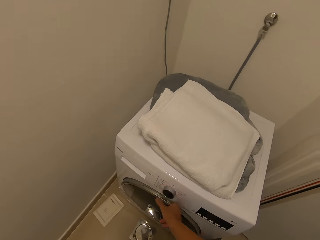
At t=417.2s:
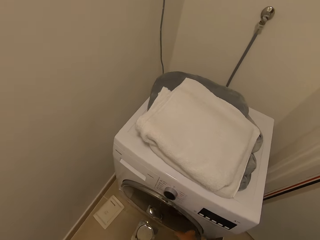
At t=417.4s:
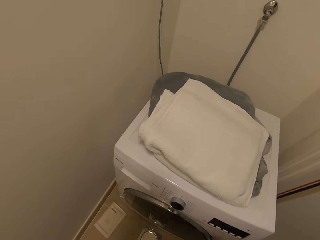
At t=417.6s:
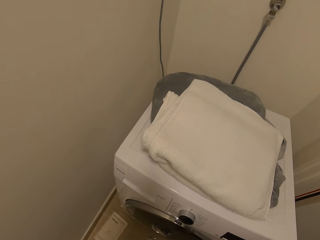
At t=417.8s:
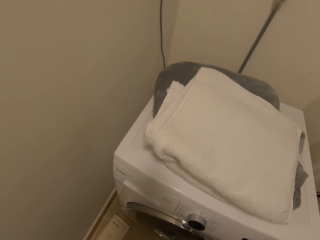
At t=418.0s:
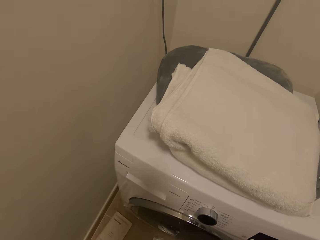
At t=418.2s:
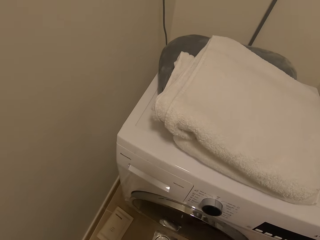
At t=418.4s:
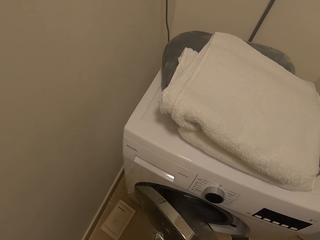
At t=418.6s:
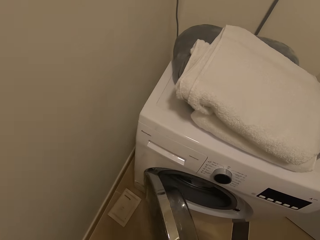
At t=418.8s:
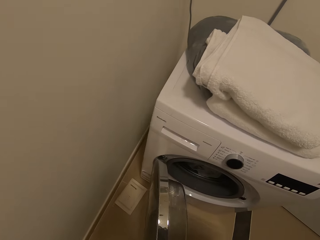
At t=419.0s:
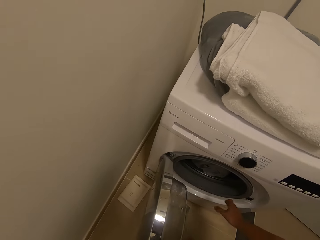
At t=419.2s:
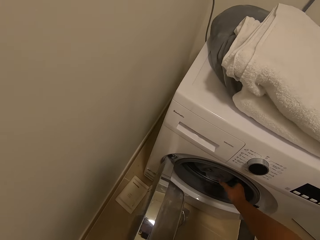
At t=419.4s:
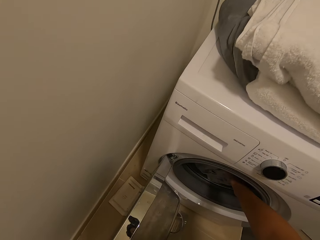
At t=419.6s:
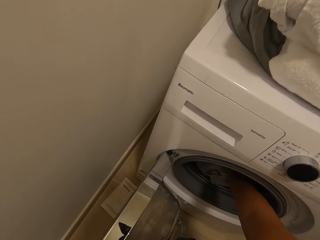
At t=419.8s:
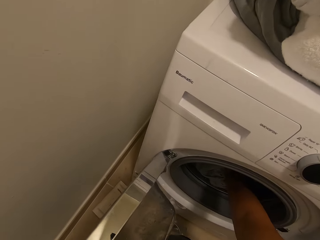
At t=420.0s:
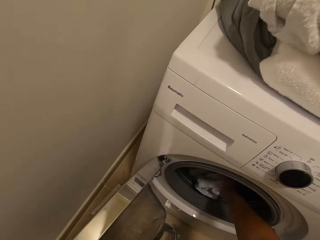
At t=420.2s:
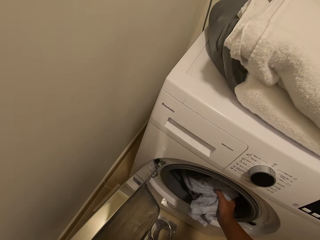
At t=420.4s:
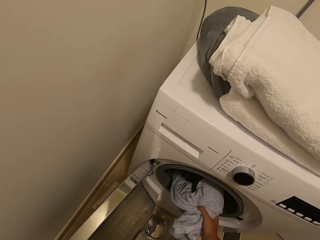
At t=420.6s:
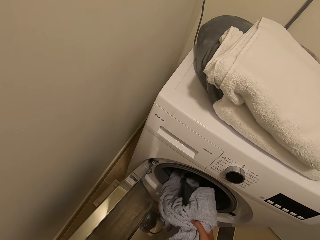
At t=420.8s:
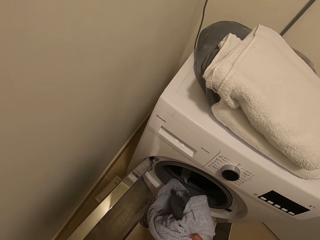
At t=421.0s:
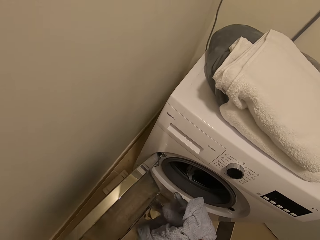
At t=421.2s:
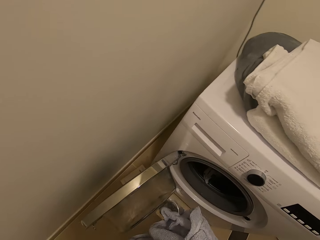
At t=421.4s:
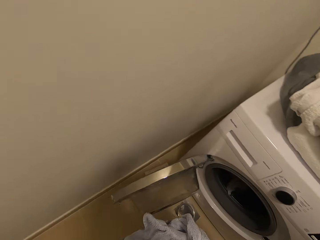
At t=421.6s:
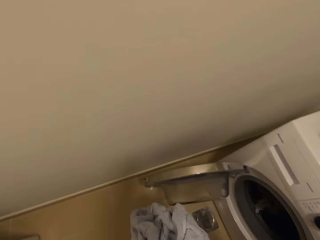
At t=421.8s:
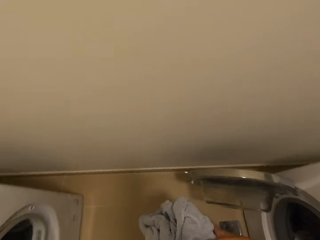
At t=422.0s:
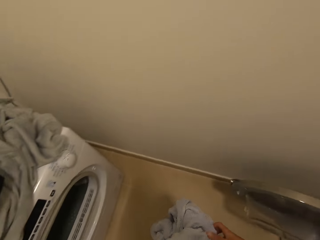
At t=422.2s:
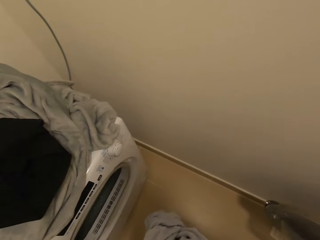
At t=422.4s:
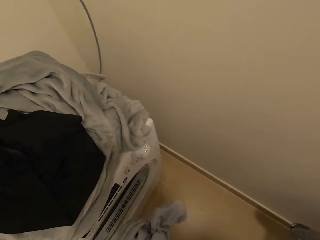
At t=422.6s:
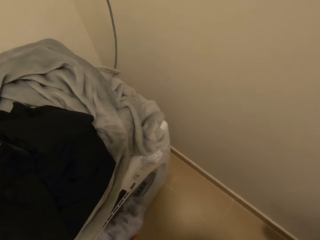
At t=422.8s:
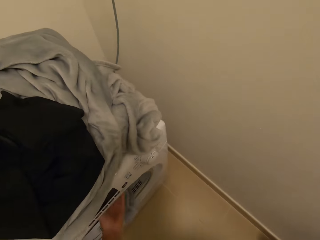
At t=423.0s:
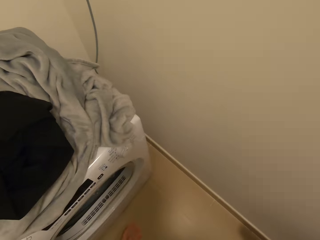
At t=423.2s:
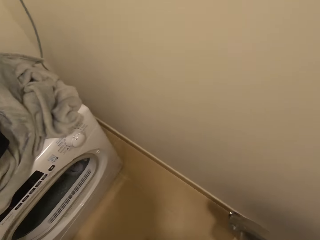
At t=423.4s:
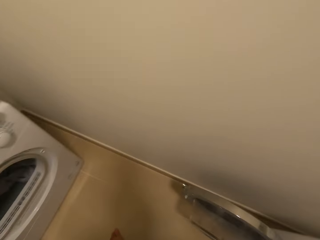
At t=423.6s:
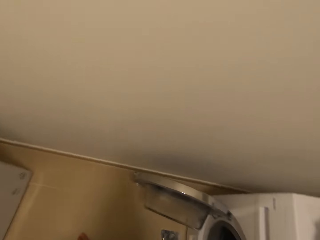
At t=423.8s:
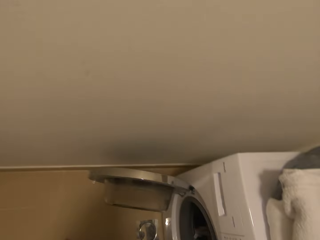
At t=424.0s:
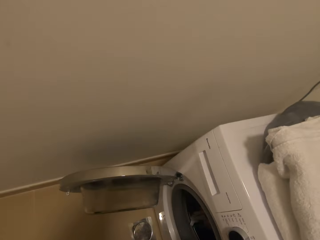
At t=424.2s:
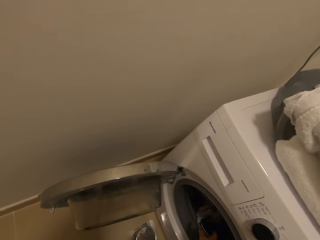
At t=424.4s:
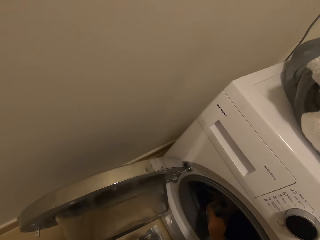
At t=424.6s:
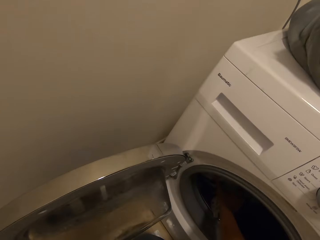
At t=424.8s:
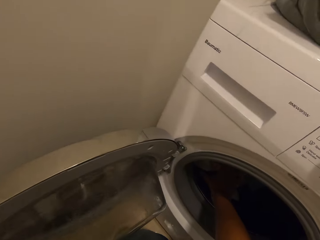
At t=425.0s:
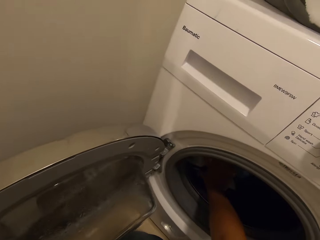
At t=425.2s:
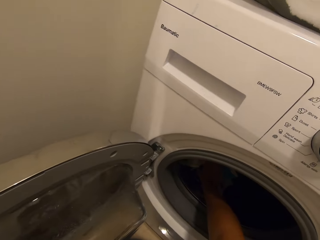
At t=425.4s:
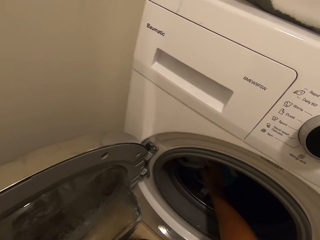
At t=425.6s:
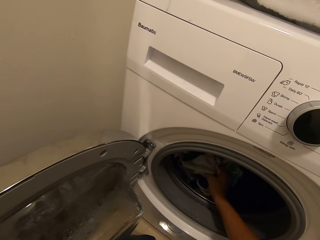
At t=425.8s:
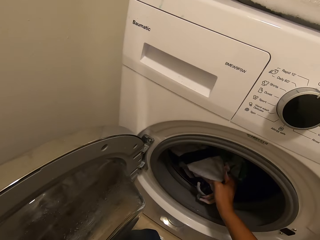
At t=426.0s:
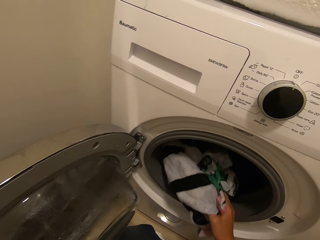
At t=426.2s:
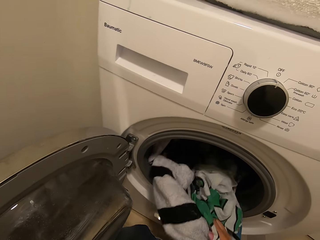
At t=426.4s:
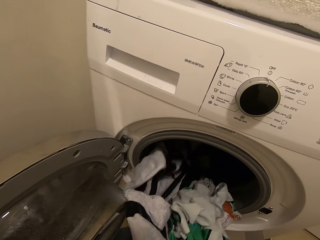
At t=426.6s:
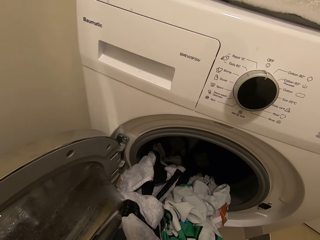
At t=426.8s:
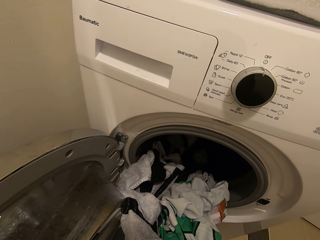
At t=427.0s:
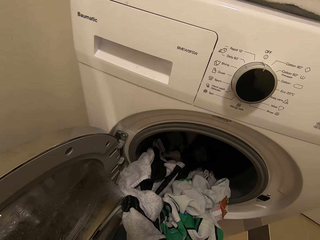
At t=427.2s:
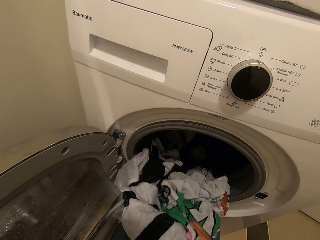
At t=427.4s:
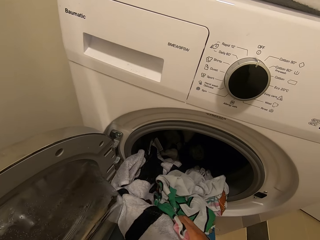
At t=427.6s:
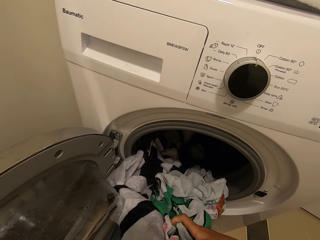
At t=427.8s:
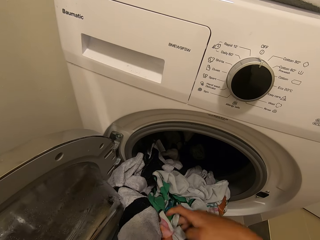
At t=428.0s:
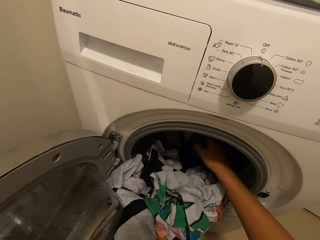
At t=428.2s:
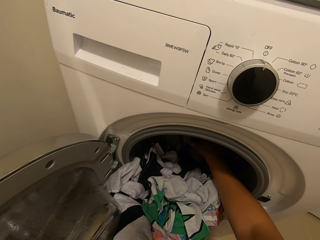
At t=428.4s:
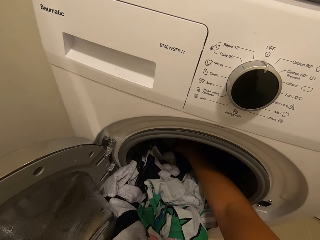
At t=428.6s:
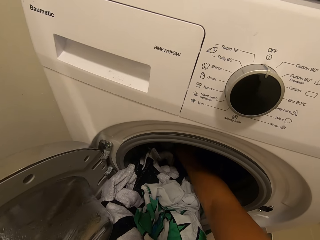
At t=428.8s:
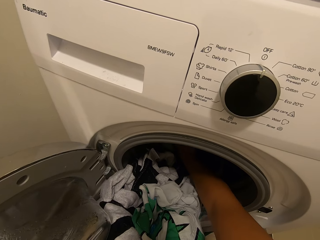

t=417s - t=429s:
The camera wearer turns off the washing machine with a hand. They open the washing machine with his right hand. They transfer clothes from the washing machine to a second washing machine with her hands. They pull out a piece of cloth from the washing machine. They put the piece of cloth in the washing machine. They pull out pieces of cloth from the washing machine.

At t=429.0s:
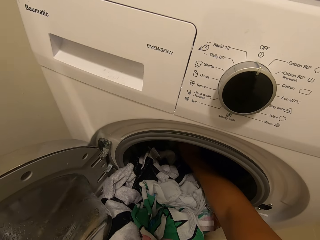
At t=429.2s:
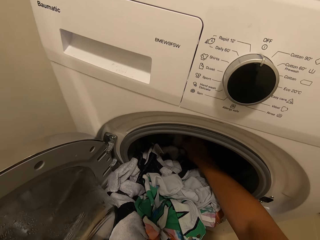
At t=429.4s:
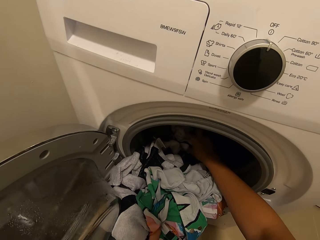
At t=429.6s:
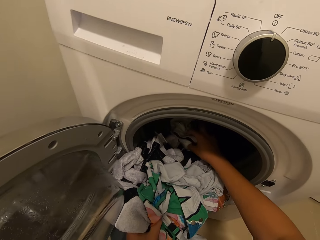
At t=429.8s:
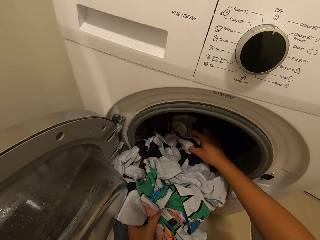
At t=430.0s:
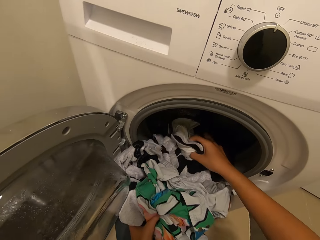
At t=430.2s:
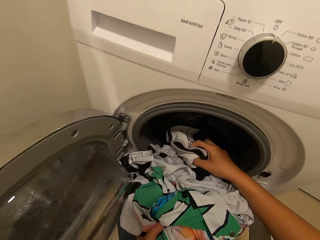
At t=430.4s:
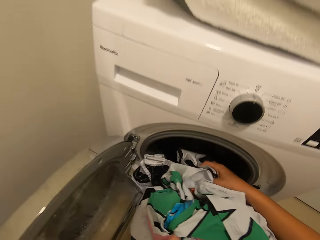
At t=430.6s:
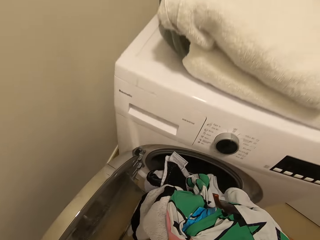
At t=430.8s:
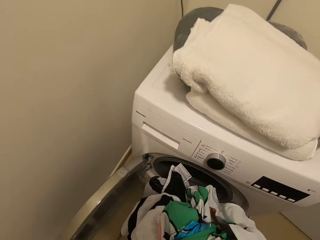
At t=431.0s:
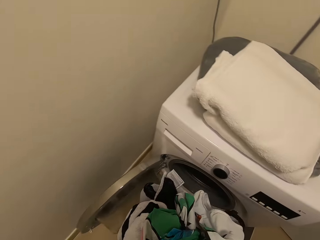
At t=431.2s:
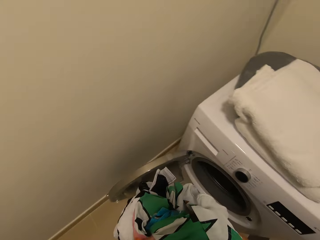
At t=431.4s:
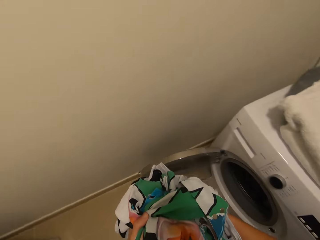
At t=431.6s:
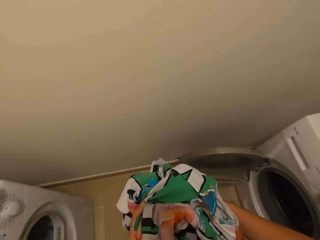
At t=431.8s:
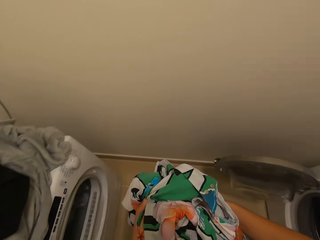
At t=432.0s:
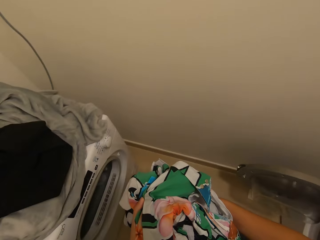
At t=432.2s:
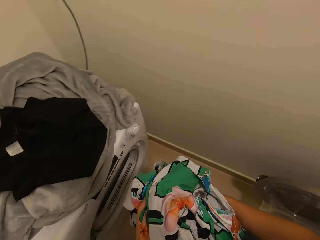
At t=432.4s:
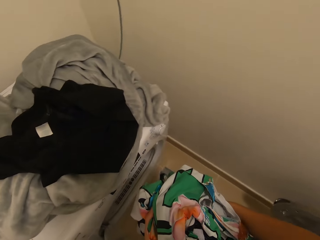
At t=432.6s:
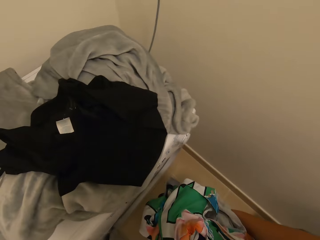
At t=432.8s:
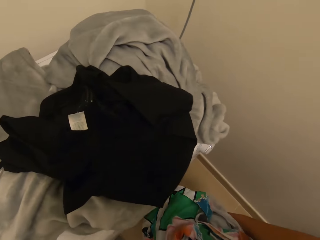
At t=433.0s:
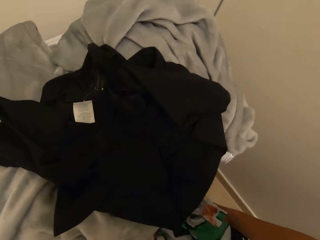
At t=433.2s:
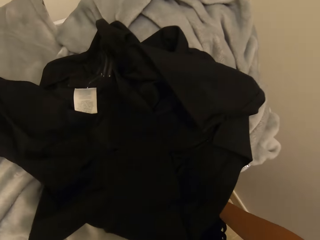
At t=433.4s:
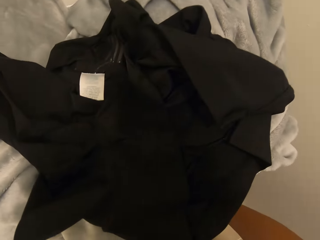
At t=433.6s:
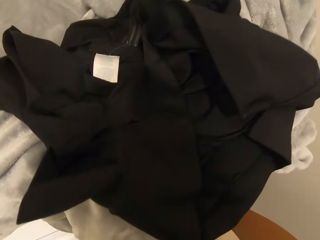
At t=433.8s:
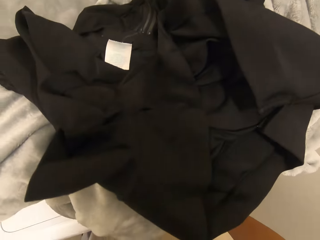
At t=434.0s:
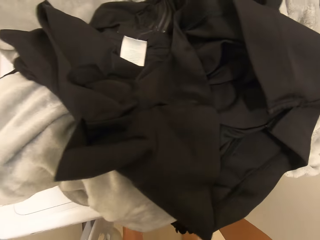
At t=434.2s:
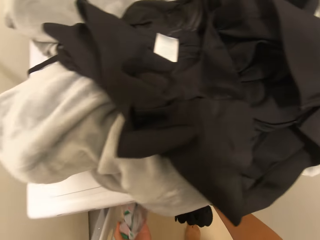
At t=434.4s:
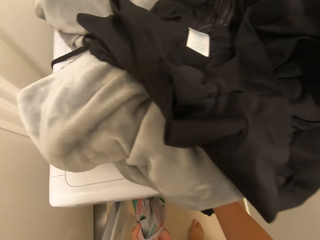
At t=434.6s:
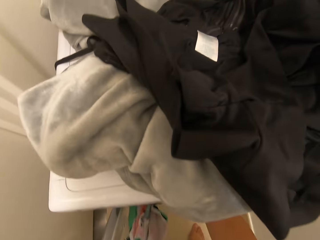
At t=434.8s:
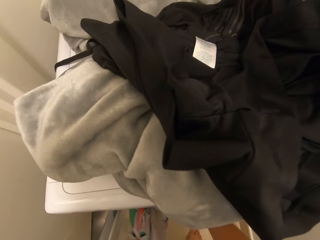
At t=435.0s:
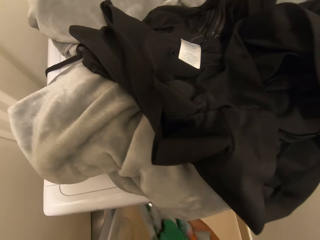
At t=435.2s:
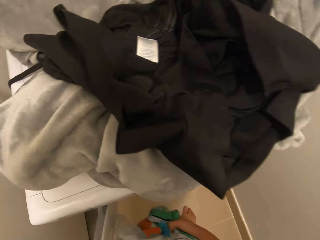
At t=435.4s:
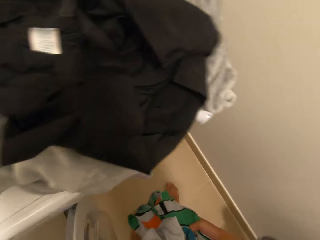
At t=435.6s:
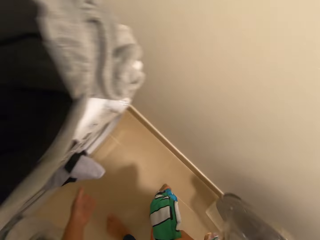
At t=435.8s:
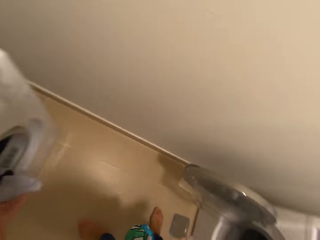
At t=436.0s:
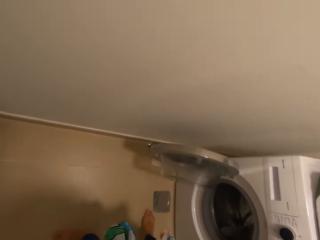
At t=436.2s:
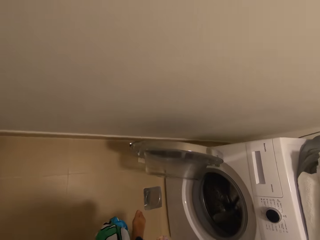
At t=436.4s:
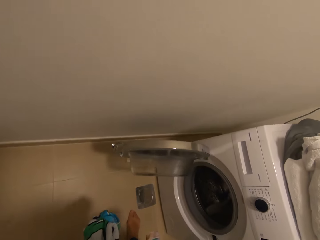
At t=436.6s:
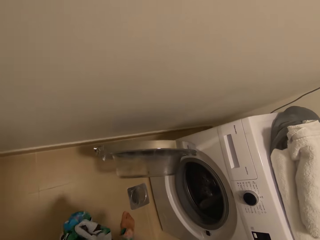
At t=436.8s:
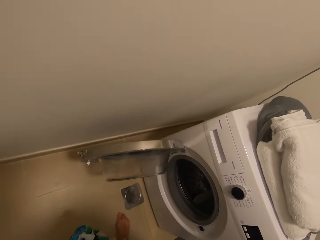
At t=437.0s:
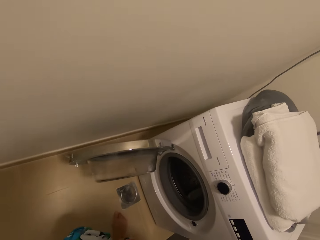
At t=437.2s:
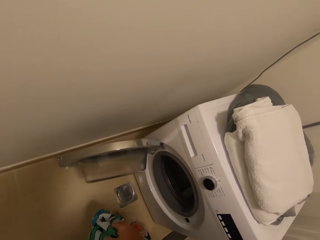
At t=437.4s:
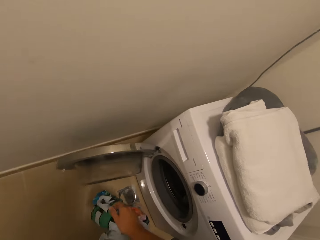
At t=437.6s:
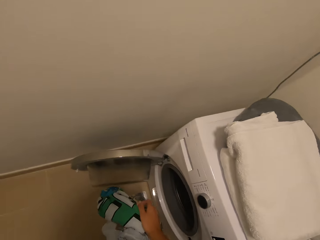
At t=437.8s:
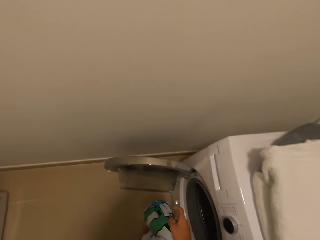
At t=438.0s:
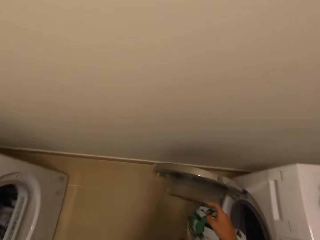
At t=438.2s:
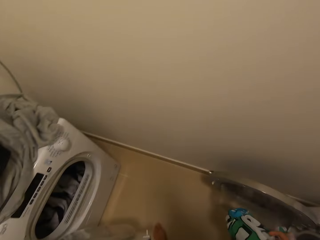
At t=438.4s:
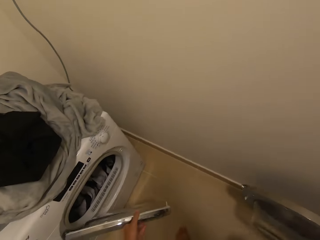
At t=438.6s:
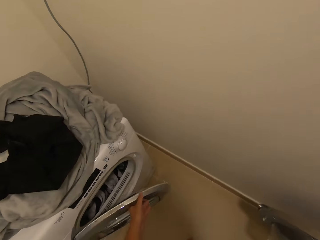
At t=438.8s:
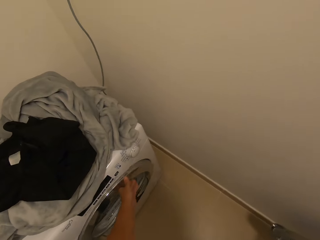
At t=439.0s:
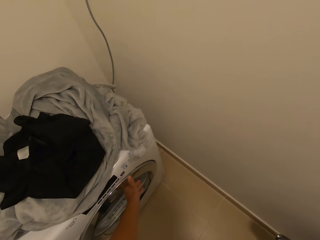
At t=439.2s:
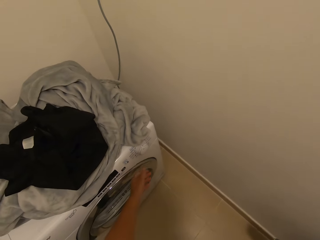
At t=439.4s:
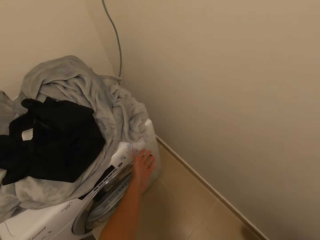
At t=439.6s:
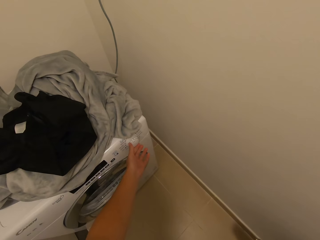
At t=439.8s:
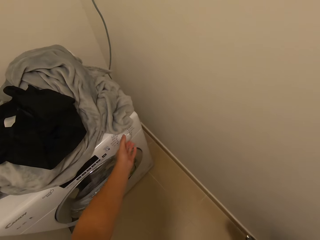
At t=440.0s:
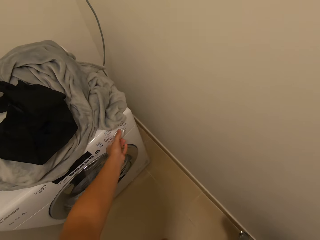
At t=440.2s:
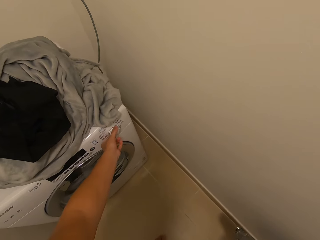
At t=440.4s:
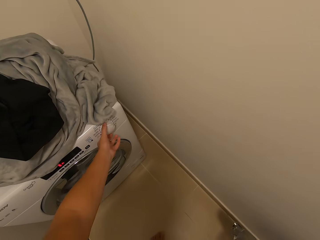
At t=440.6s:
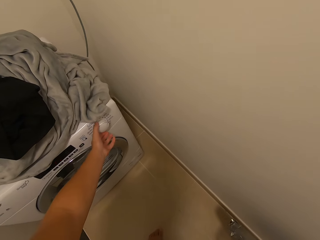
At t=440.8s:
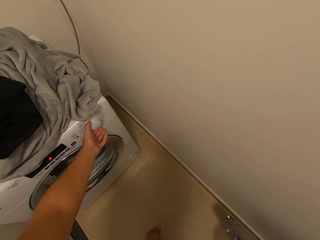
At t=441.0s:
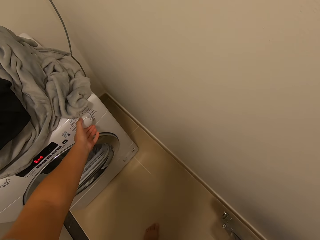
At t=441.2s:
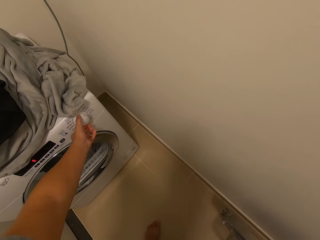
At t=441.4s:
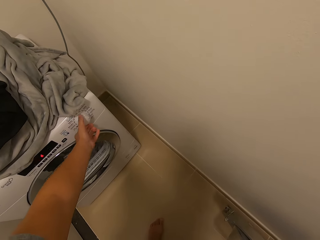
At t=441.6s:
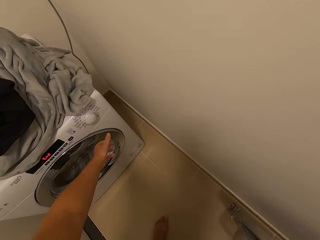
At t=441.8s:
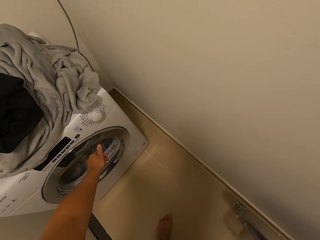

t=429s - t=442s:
The camera wearer puts pieces of cloth in a washing machine. She closes the second washing machine door with her left hand. She operates the second washing machine with her left hand.
